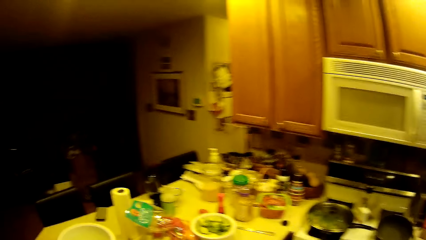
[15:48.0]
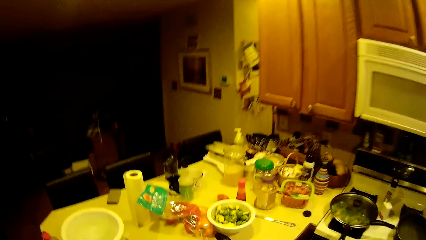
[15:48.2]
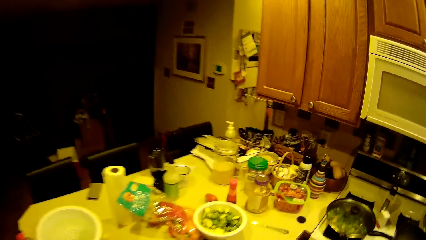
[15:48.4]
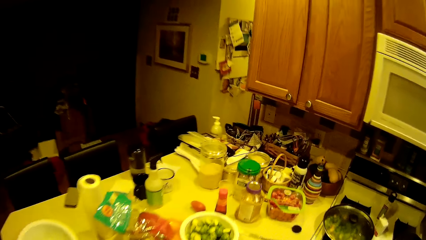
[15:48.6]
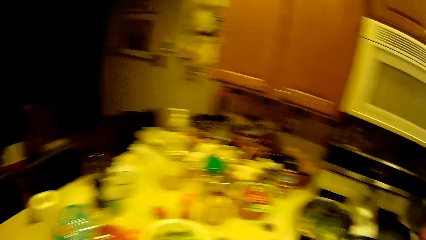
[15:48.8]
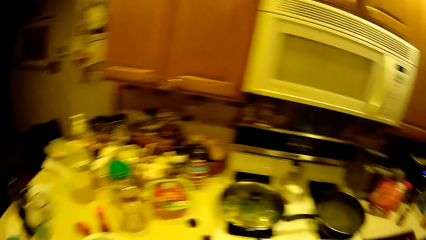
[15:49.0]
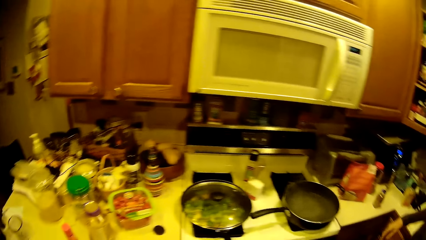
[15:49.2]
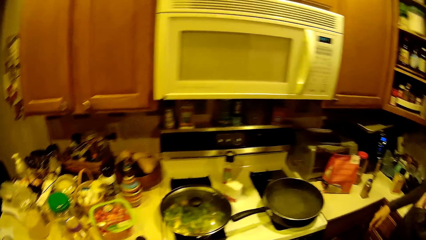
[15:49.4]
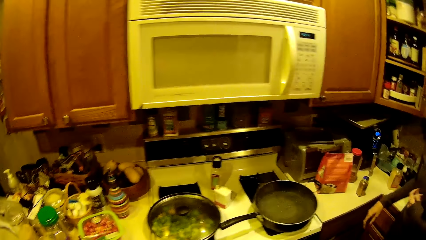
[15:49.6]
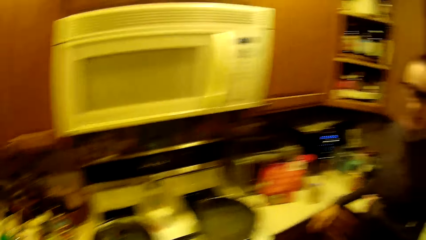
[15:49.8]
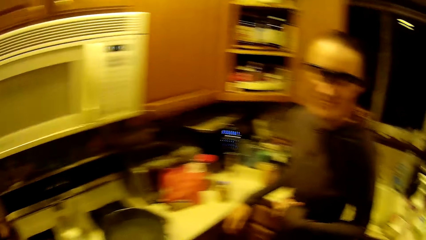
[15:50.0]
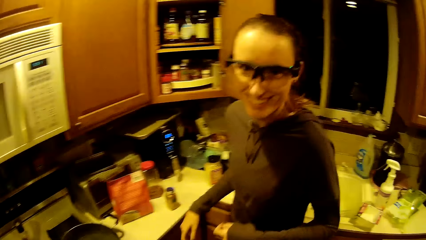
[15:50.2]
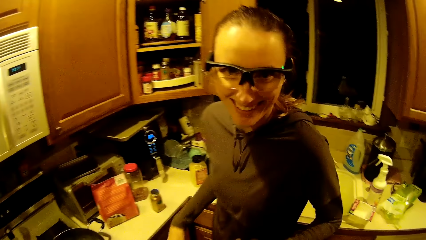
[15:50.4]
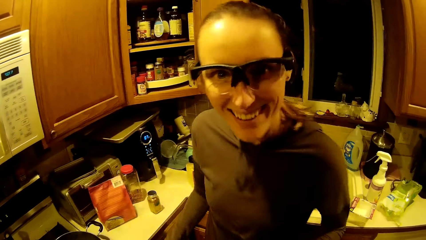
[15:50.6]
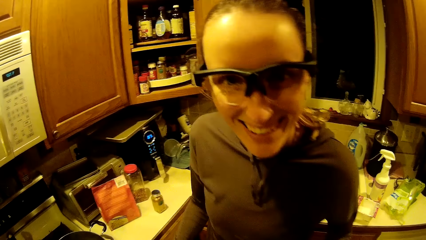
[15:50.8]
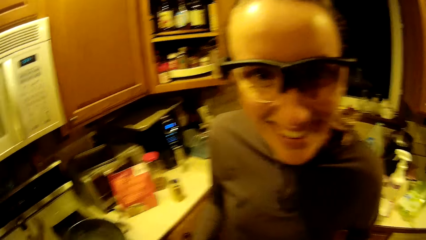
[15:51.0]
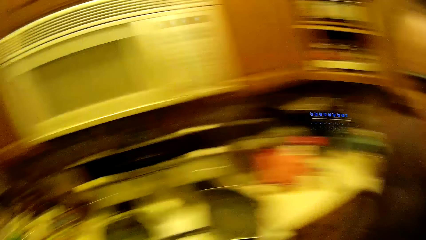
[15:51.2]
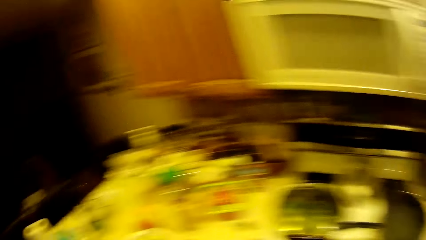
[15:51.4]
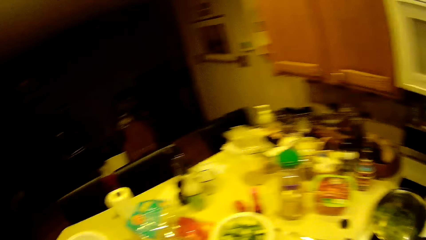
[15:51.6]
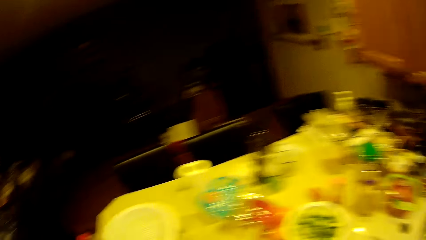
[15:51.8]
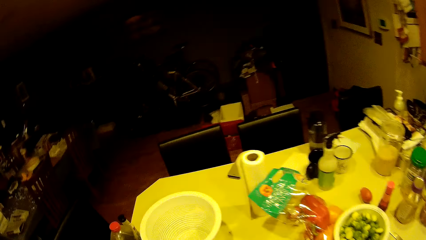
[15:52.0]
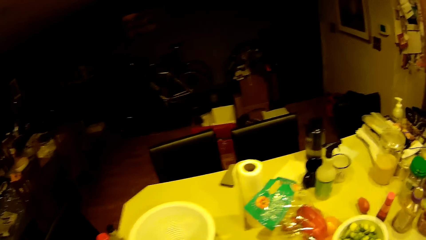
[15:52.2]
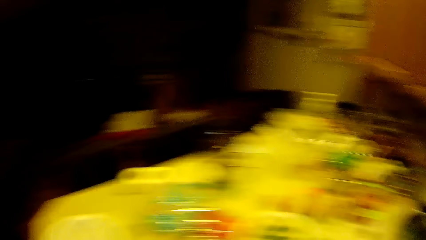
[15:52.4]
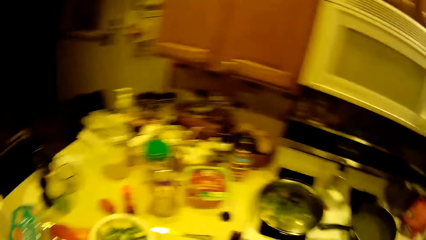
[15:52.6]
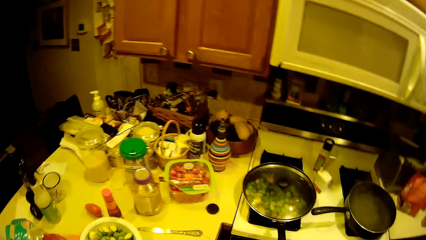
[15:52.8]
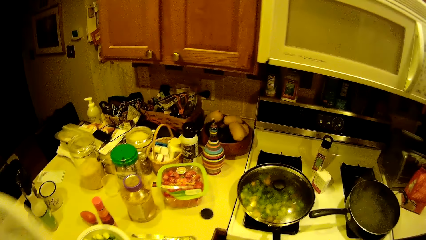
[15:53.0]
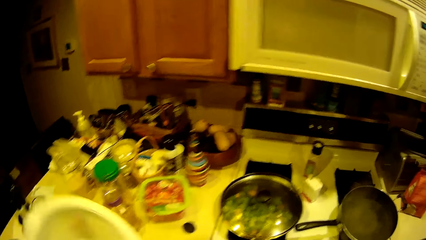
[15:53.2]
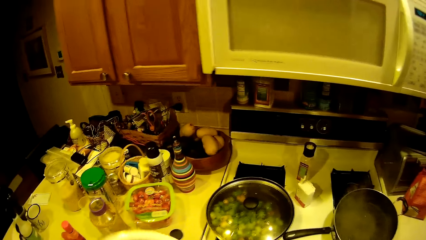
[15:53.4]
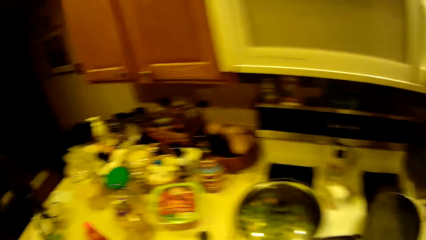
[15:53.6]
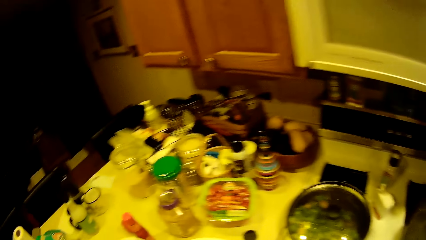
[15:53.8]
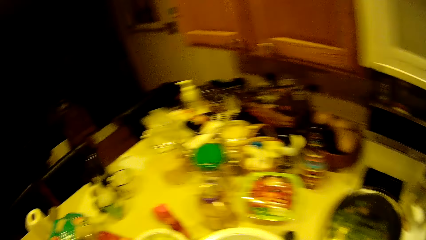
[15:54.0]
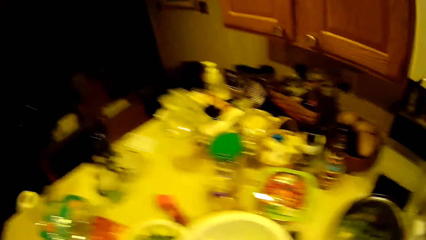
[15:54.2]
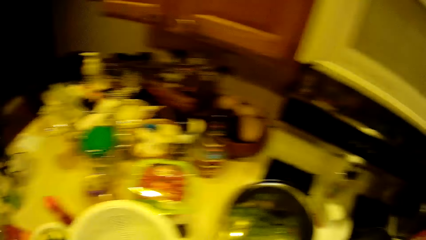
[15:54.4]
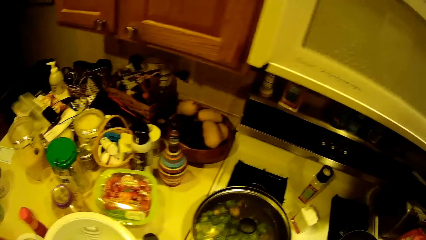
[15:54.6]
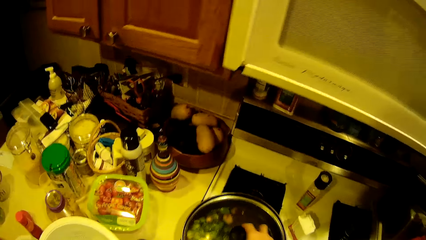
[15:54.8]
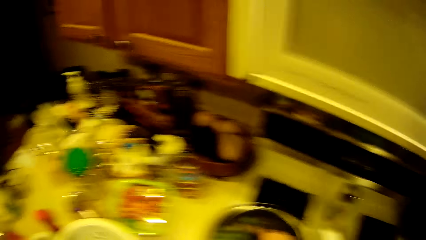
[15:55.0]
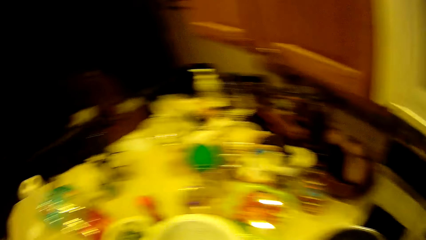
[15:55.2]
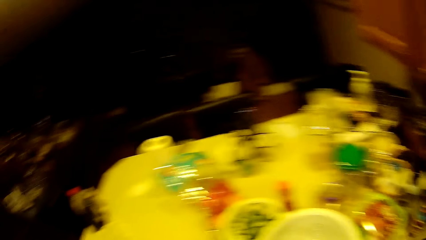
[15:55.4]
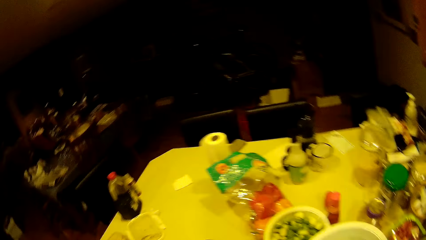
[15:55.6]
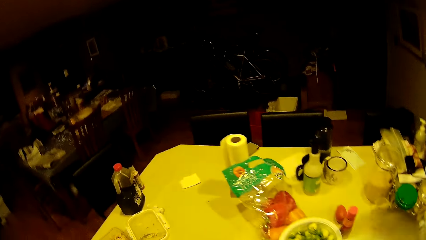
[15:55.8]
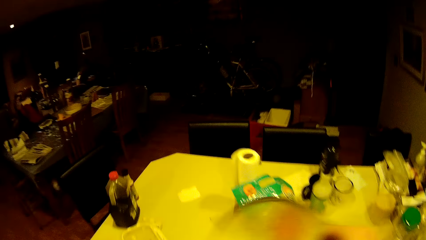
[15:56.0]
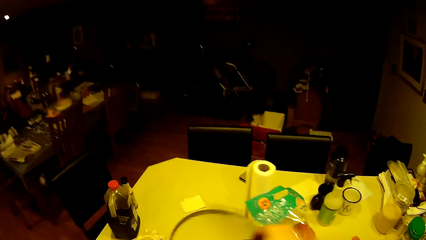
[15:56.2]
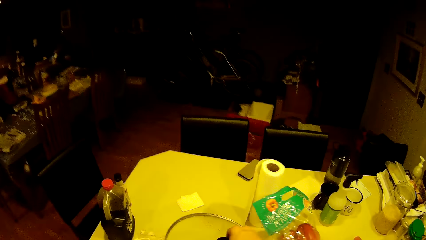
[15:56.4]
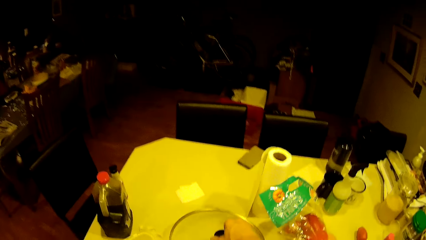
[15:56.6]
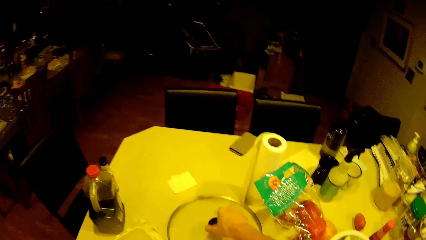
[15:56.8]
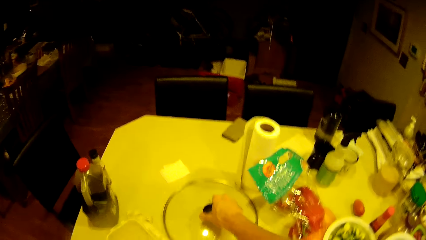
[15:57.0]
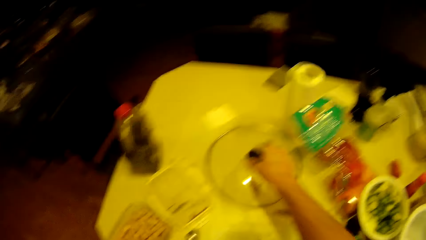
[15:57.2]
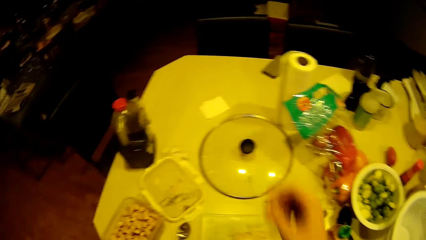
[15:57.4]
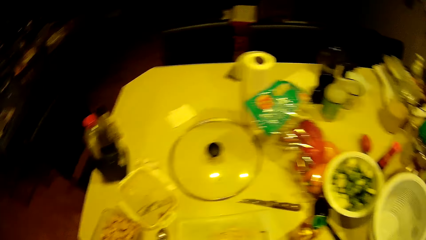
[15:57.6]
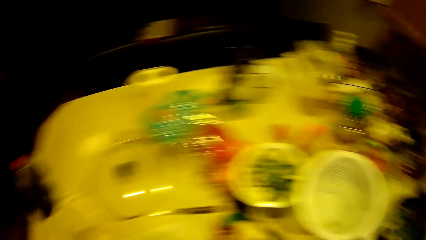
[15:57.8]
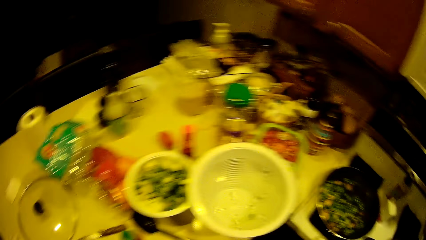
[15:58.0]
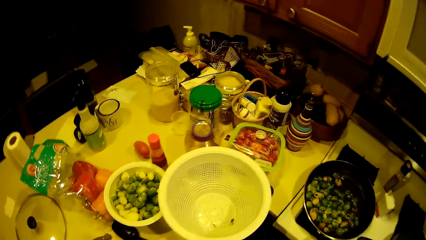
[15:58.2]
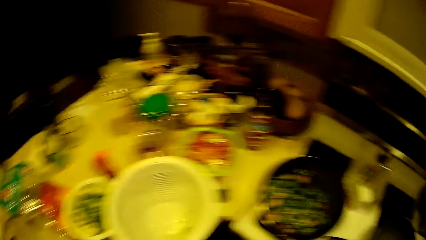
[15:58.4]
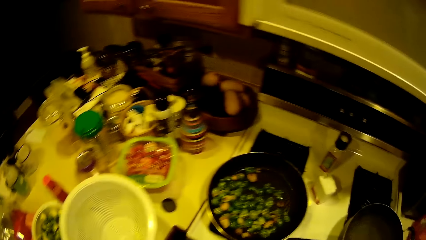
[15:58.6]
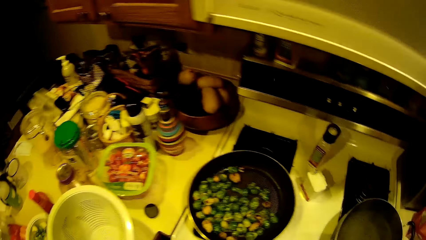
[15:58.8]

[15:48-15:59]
A person picks up a plate from the table and picks out a lid from the pan. The camera wearer drops the fry pan cover on the table. The person places the lid on the table.

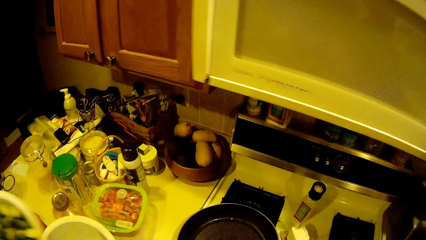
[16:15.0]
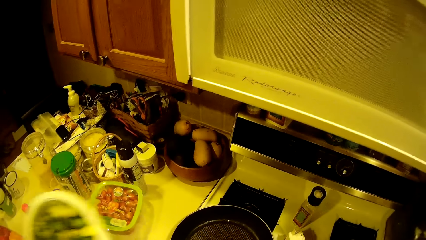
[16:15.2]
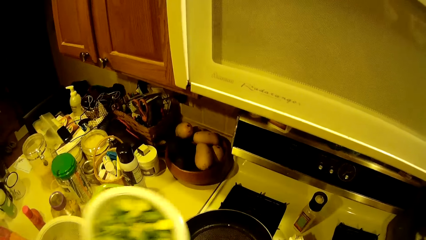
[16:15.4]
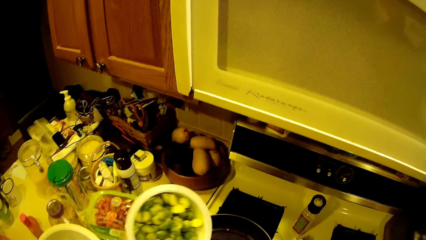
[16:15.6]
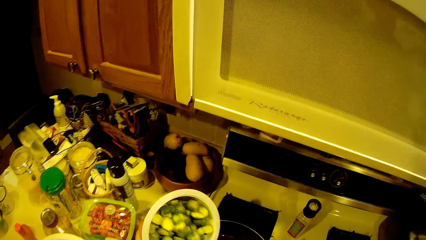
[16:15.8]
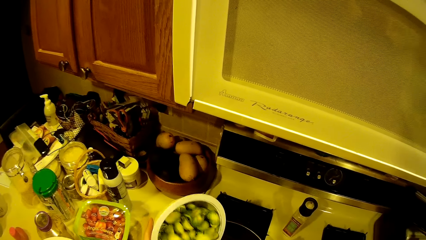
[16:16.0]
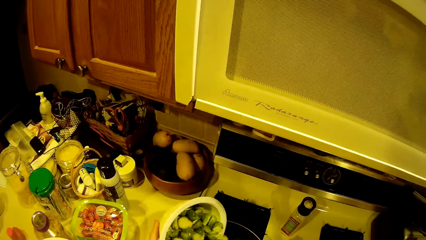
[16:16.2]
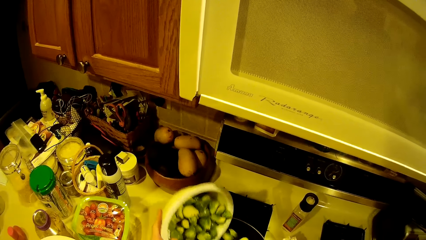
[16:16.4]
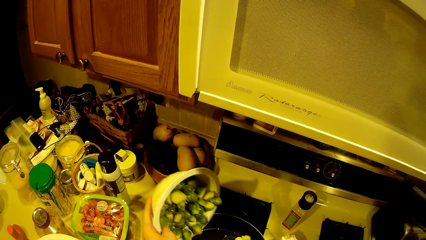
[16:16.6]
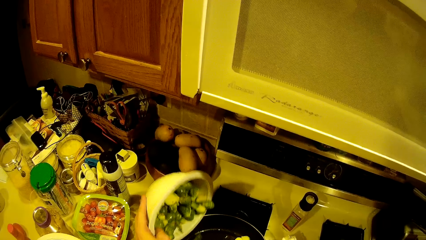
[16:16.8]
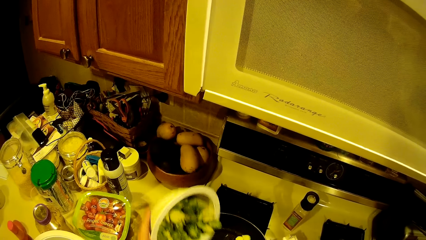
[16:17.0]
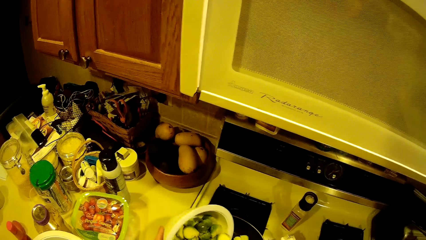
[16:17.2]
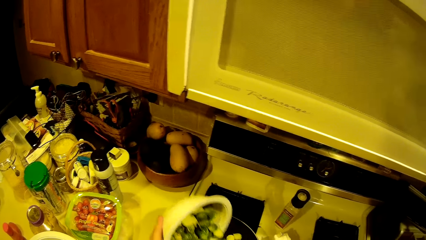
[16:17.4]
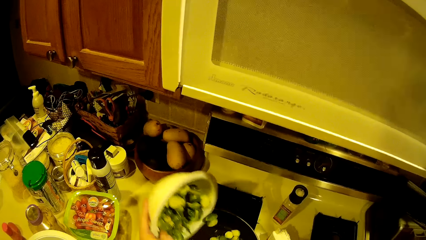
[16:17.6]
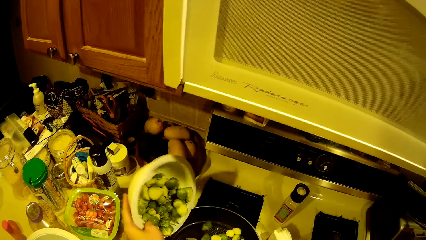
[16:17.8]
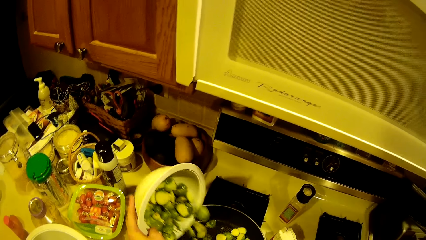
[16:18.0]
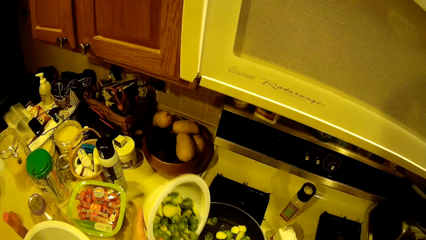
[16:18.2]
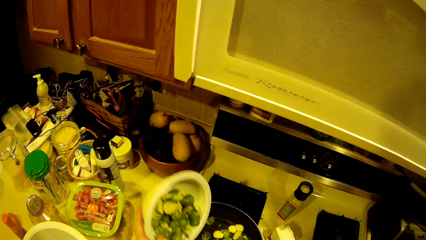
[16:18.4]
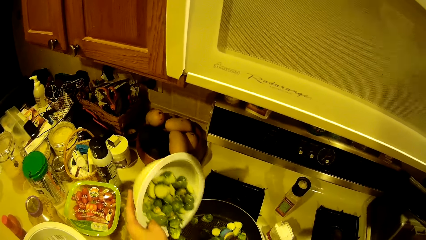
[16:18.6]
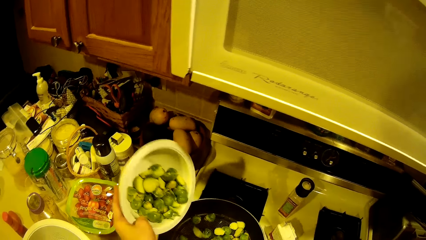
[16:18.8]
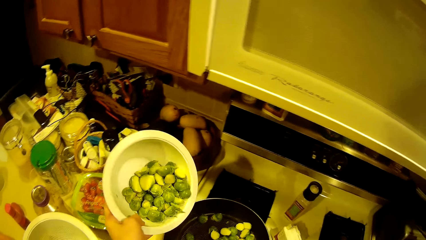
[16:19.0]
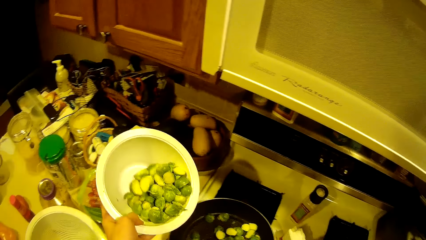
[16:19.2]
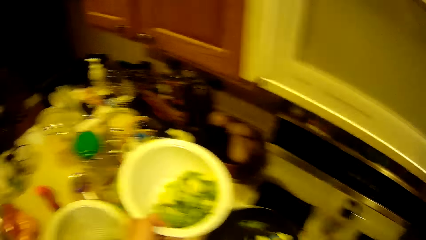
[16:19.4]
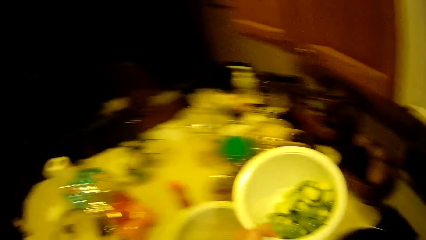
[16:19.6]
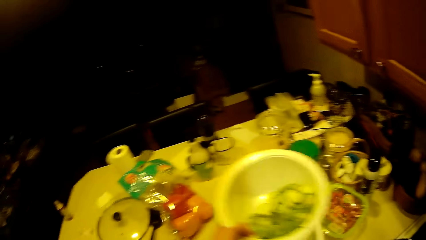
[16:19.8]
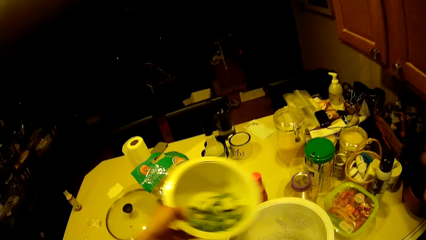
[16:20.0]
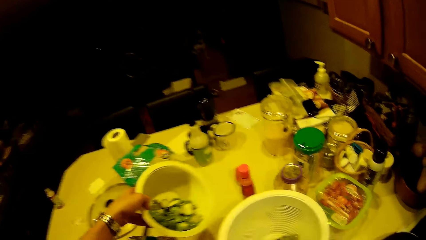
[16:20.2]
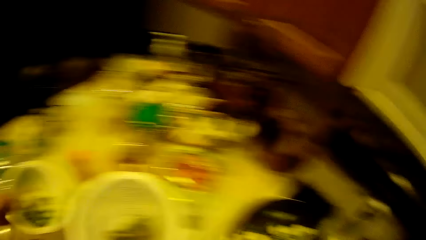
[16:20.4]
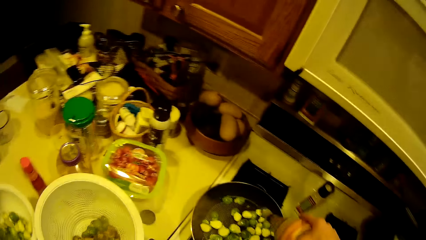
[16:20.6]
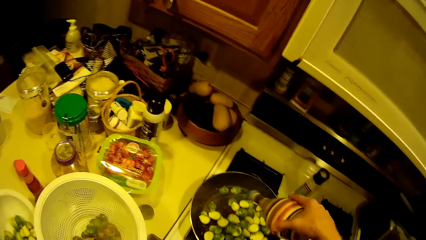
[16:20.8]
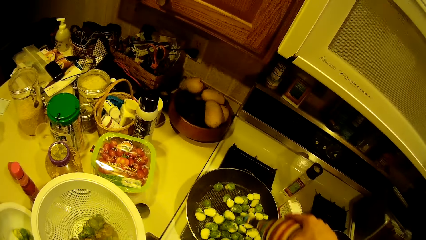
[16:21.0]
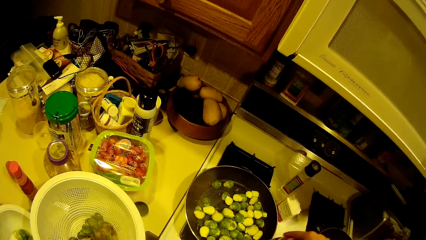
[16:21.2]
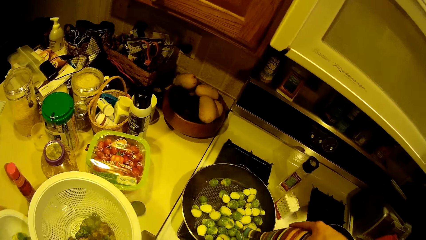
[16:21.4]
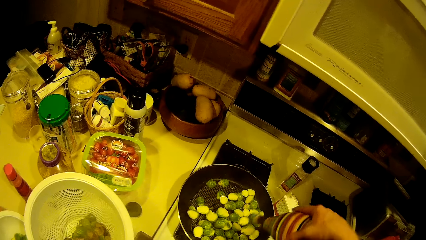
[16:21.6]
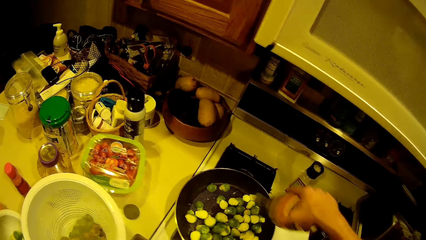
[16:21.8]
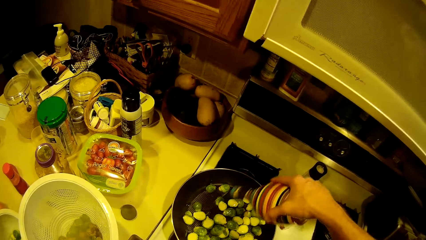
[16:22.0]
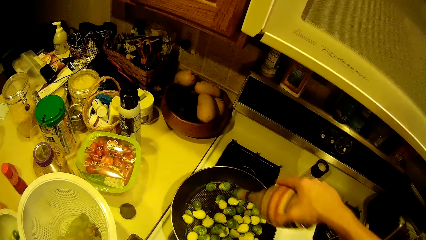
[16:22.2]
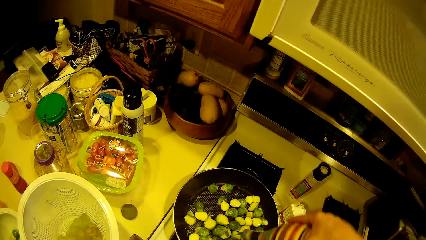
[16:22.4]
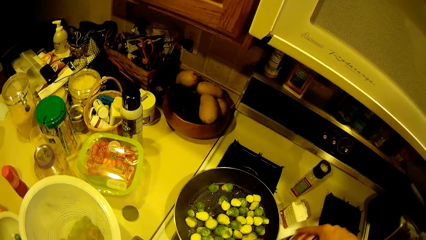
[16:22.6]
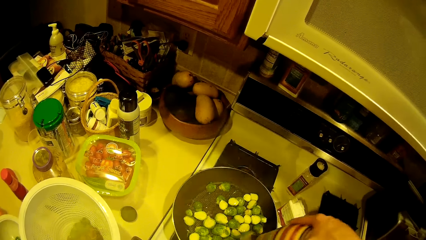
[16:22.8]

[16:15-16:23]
The camera wearer pours the garden egg from the filter into the fry pan. A person drops food on the pan. The camera wearer sprinkles oil on the garden egg in the fry pan. The person applies oil on the pan and places a bowl on the table.
